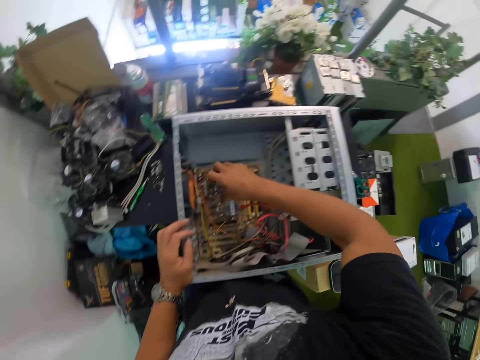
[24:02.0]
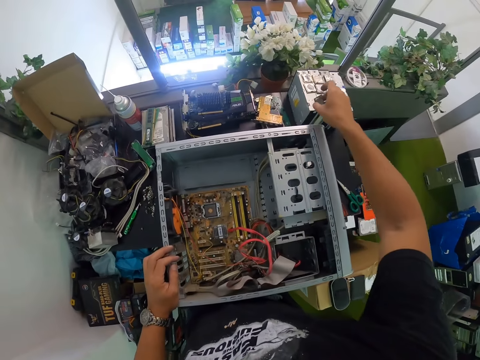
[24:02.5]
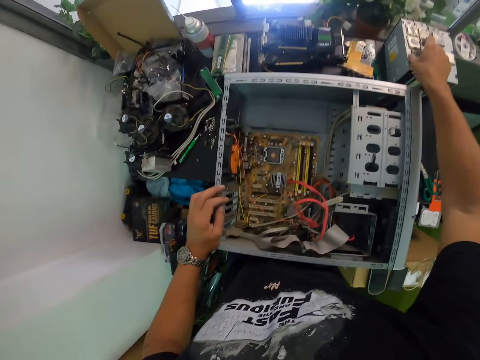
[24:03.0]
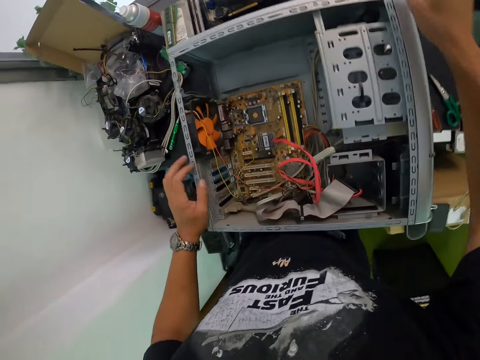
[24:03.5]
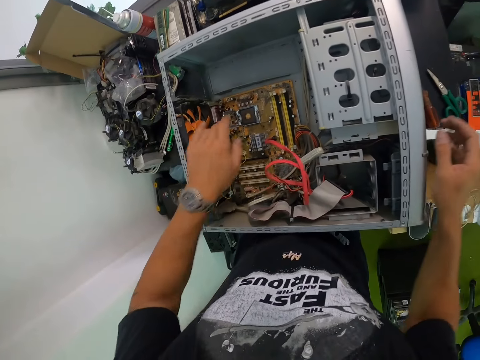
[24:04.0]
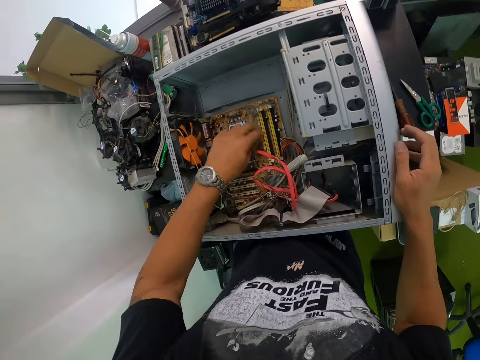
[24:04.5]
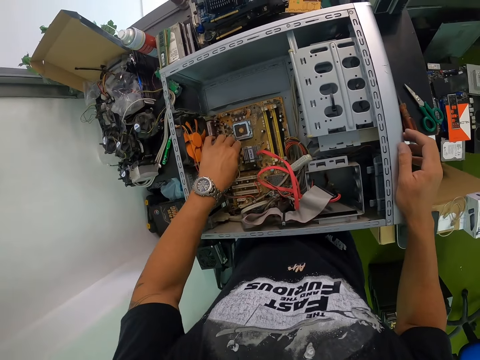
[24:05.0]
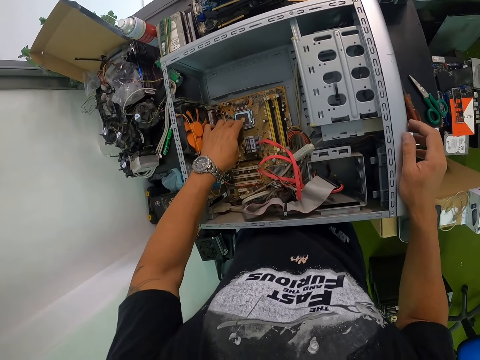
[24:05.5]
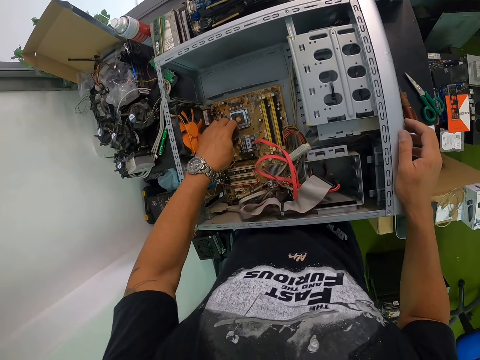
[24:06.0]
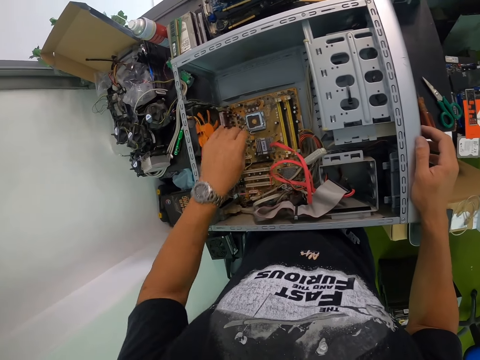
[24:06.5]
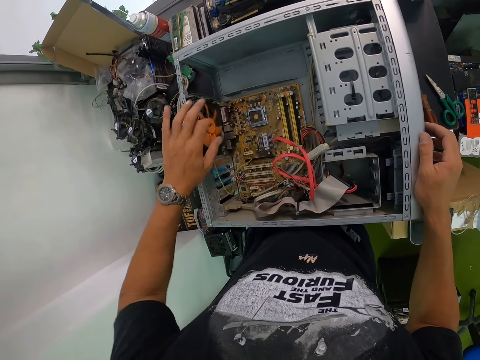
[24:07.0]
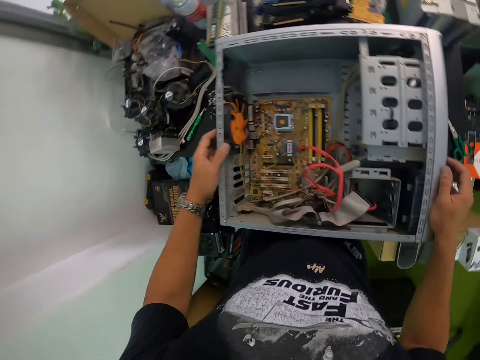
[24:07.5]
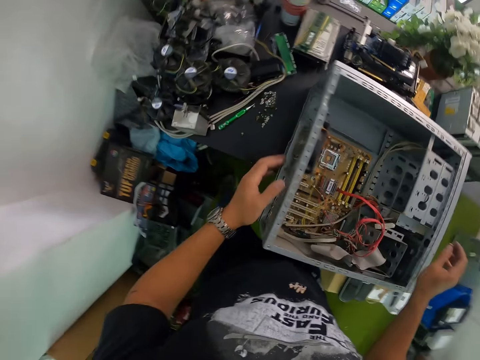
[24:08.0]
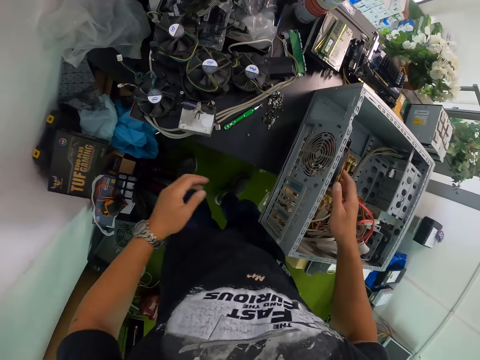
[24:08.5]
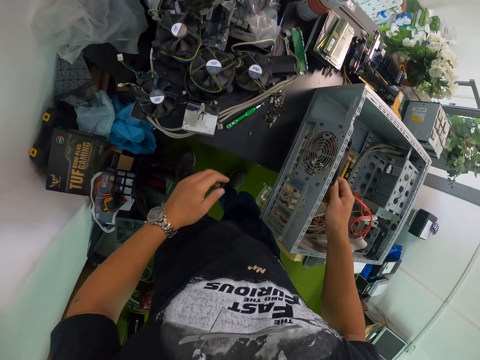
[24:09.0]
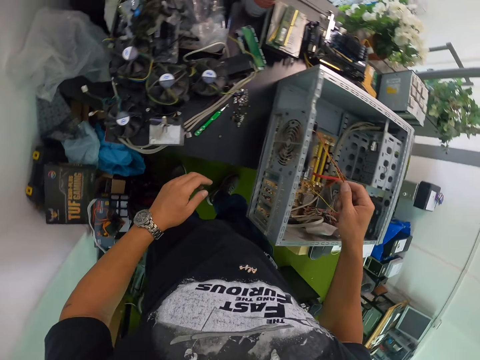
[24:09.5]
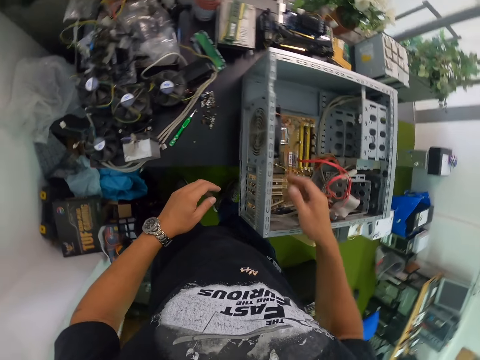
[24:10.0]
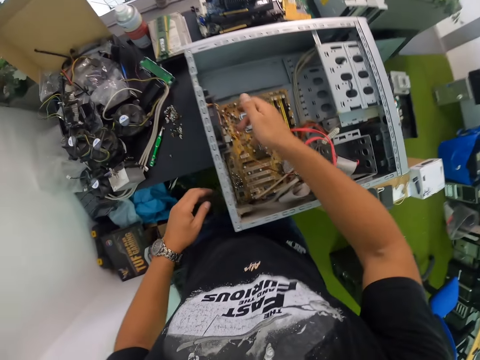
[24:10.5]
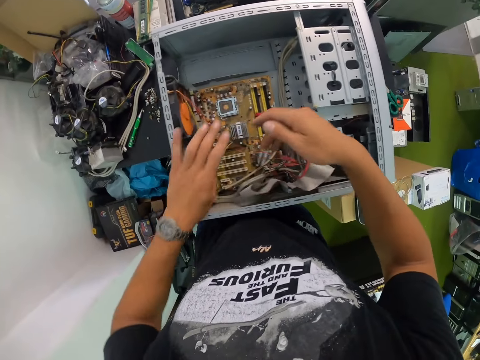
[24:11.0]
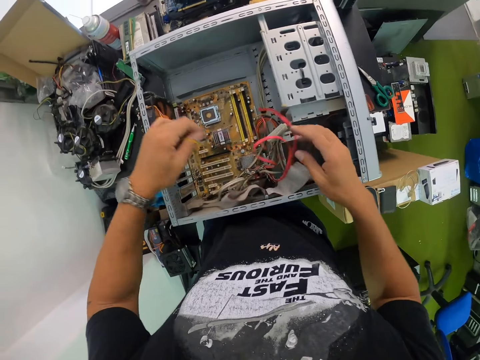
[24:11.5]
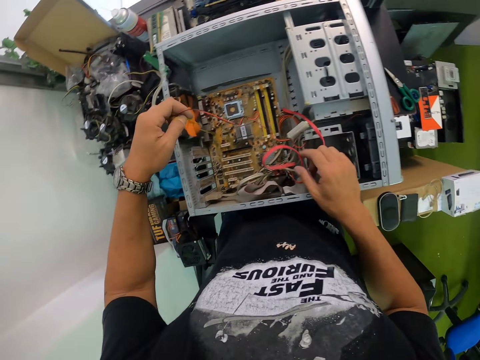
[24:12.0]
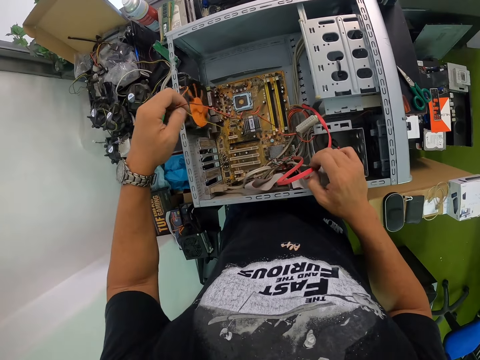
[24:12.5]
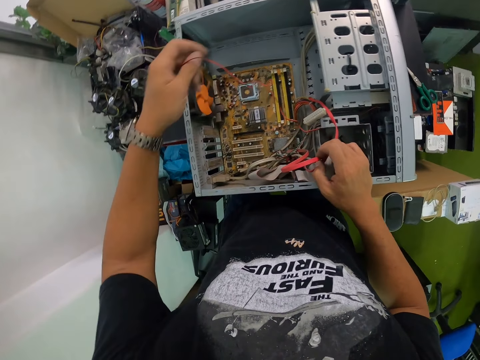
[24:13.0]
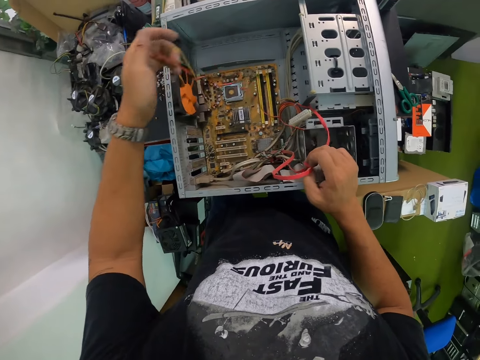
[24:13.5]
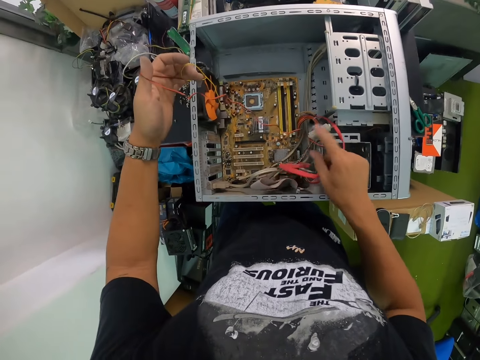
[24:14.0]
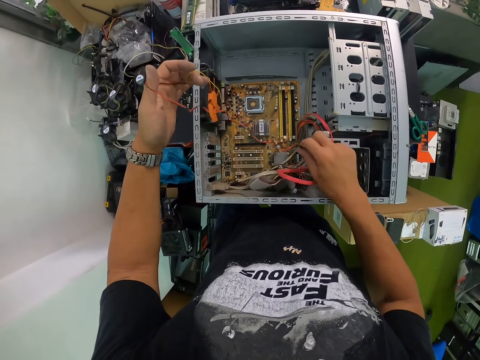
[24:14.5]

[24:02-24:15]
The camera wearer drops the CPU socket on a box on the table with his right hand. He closes the slot in the motherboard with his left hand. He holds the mainboard in the central processing unit with his left hand. He rolls the system cooling fan in the CPU with his left hand. He holds the cables in the central processing unit with his right hand. He inspects some wires inside the CPU with both hands. He holds the cables in the central processing unit with both hands.

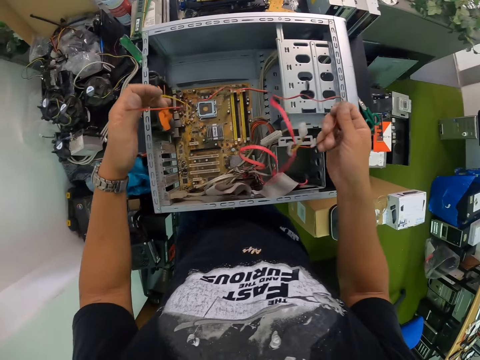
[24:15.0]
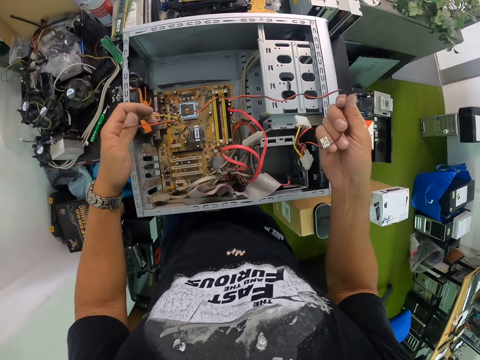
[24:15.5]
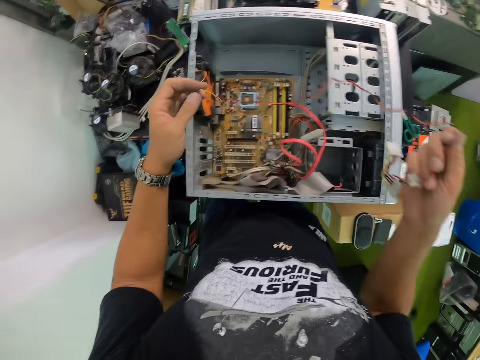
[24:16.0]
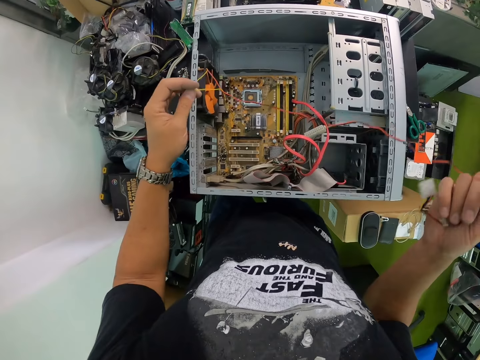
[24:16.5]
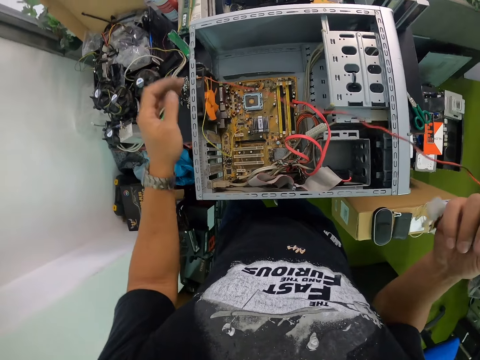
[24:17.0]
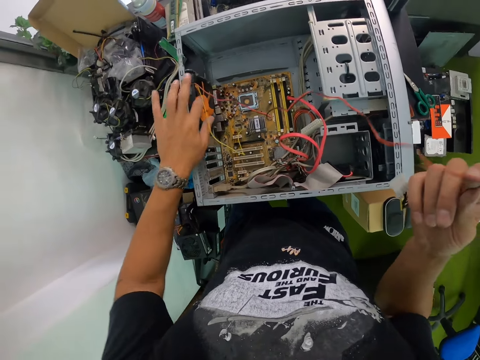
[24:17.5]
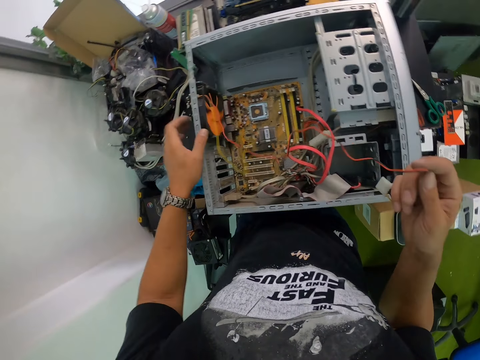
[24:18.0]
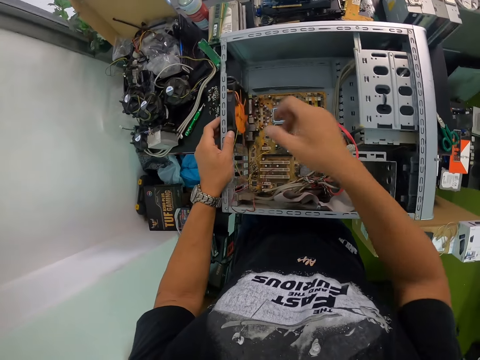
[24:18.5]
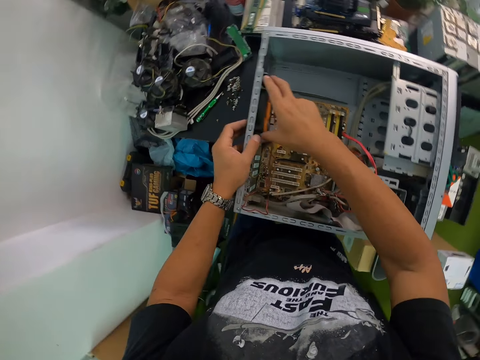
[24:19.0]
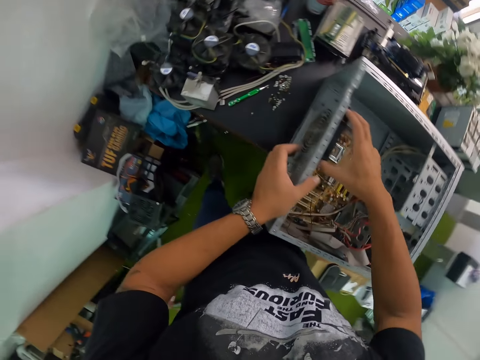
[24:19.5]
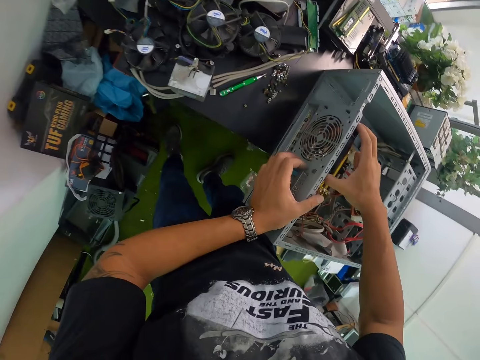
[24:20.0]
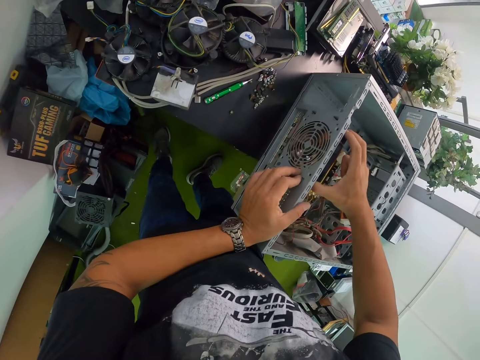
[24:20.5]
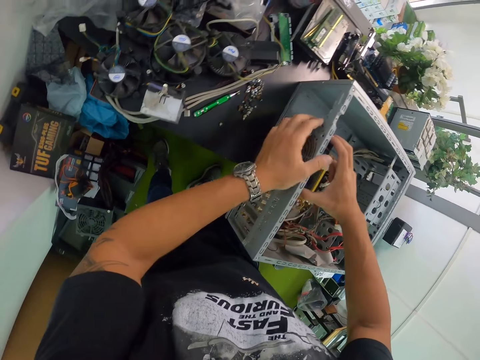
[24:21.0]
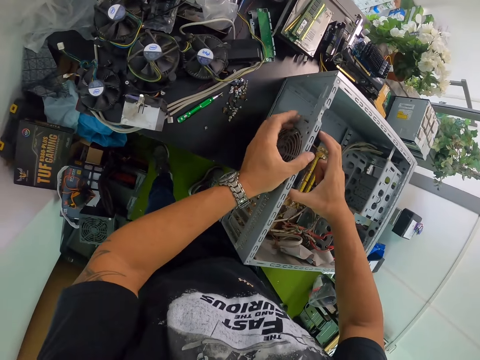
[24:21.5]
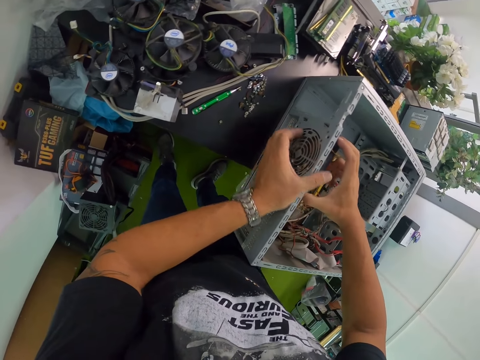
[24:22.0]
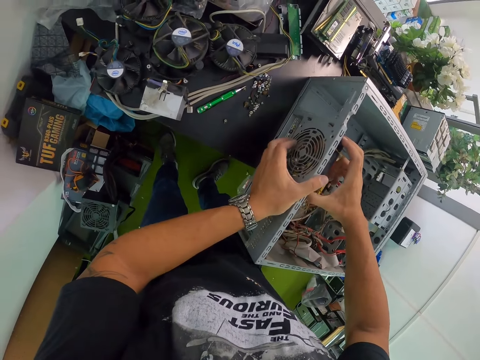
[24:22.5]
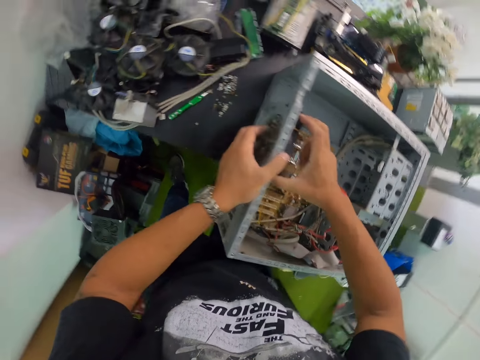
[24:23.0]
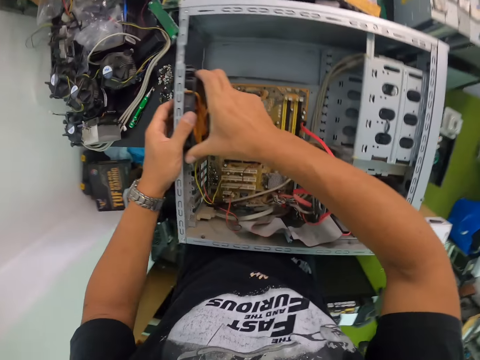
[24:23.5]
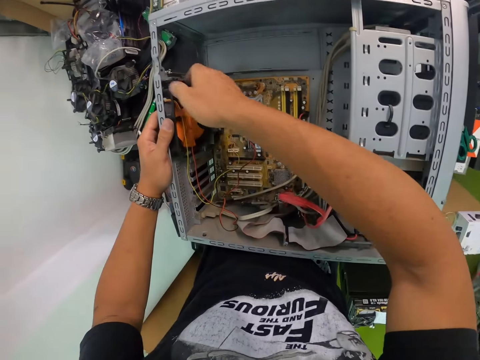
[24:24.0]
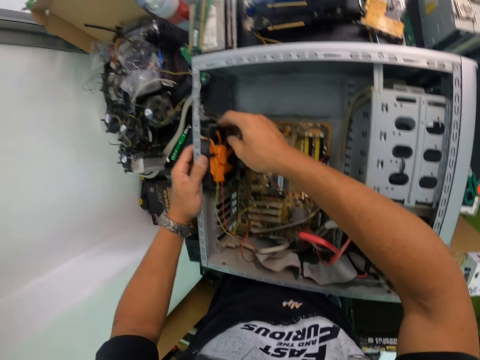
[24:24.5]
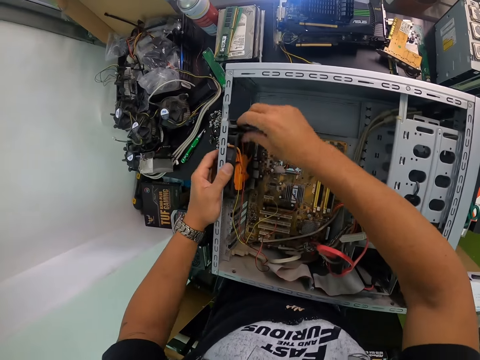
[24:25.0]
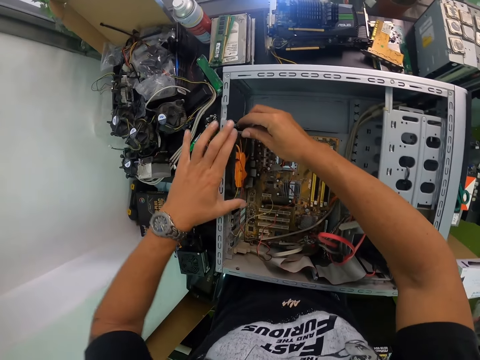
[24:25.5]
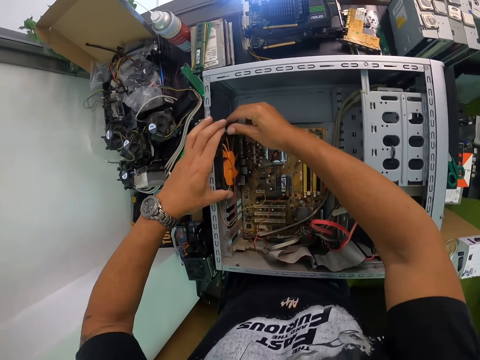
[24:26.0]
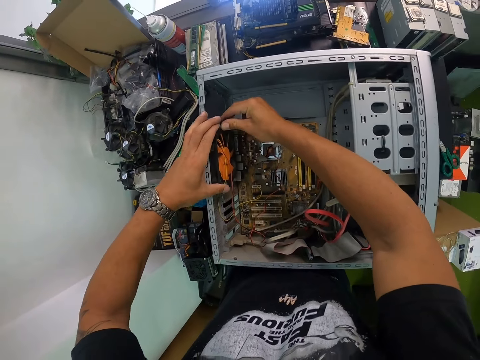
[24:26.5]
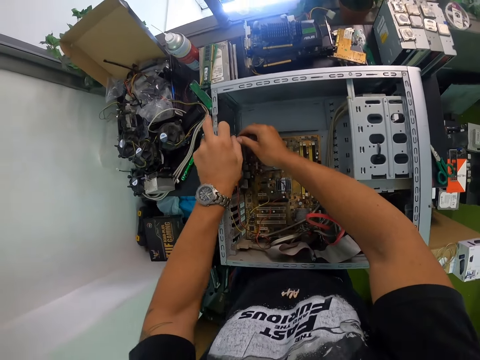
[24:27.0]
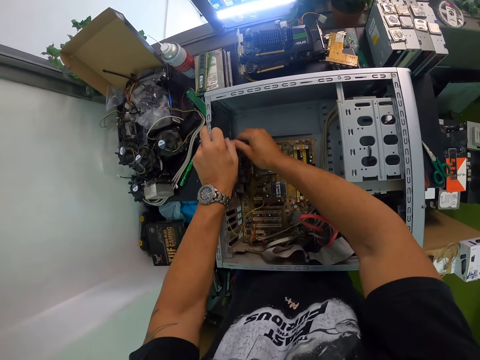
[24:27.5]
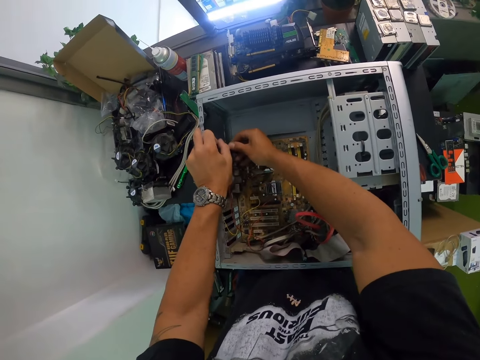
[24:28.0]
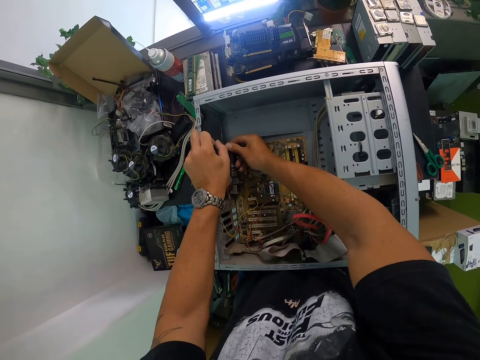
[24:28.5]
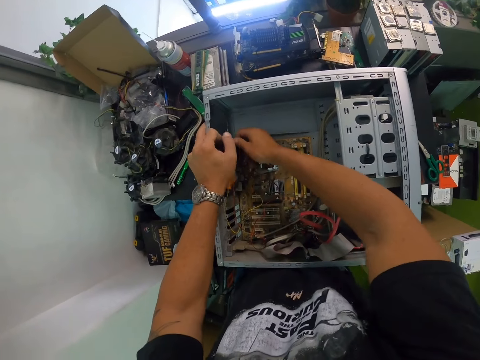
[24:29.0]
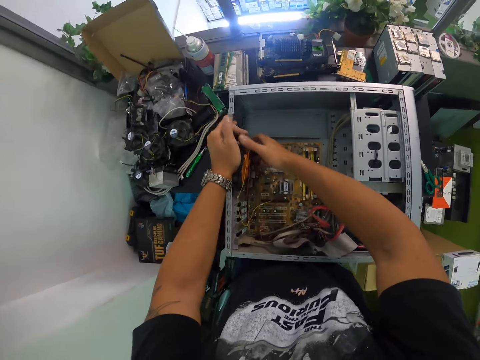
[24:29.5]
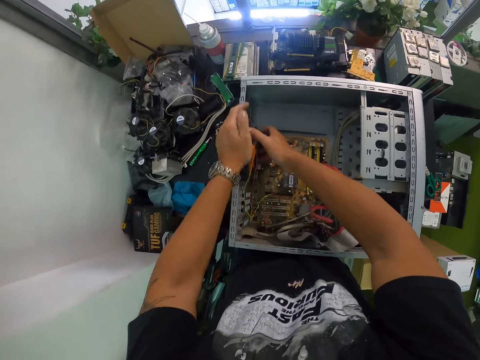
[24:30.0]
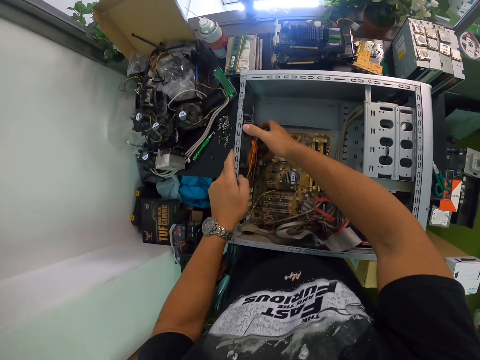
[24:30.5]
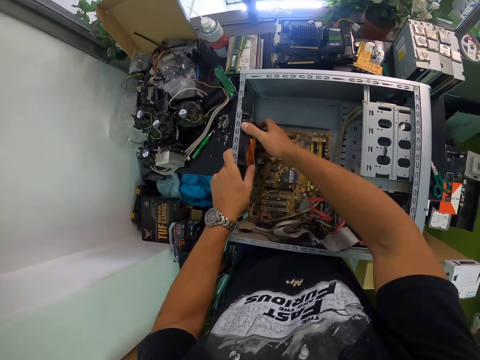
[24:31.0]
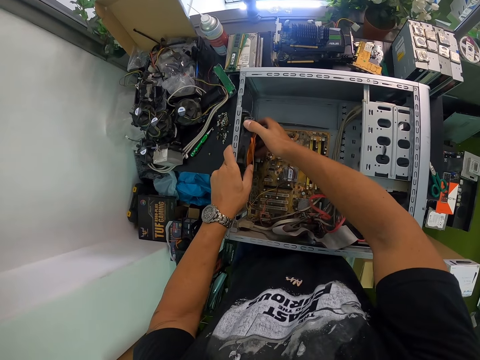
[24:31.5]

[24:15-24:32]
The camera wearer rolls the fan inside the CPU with his left hand. He removes the system cooling fan in the central processing unit with his hands. He detaches the fan from the CPU with both hands.
